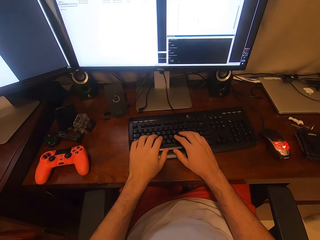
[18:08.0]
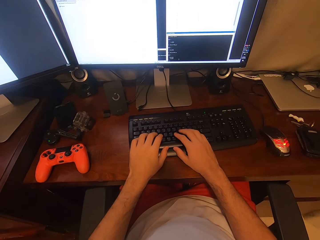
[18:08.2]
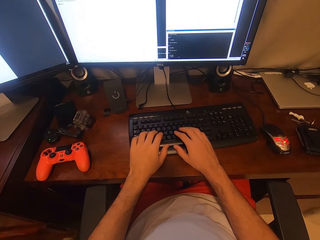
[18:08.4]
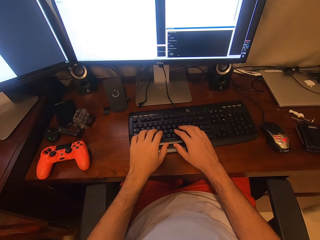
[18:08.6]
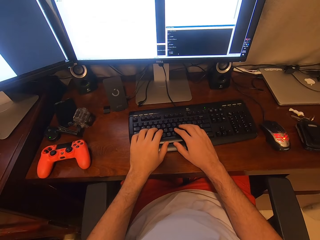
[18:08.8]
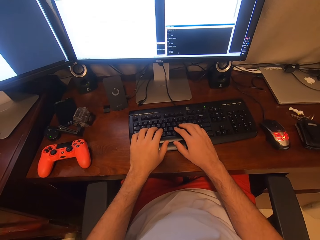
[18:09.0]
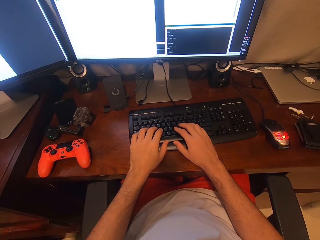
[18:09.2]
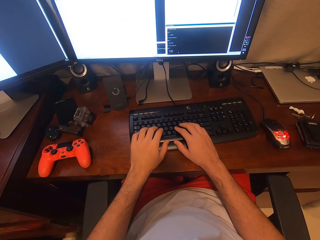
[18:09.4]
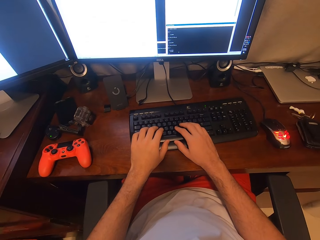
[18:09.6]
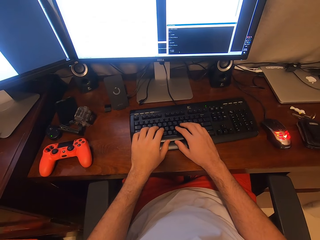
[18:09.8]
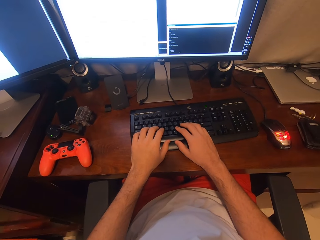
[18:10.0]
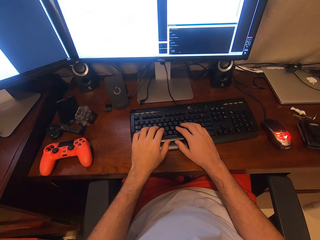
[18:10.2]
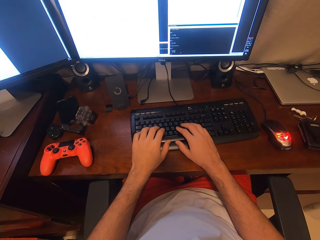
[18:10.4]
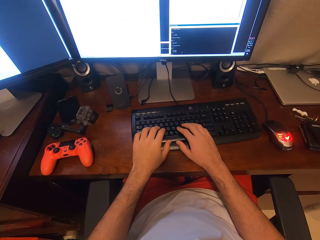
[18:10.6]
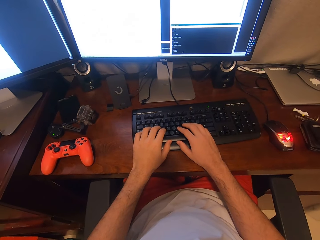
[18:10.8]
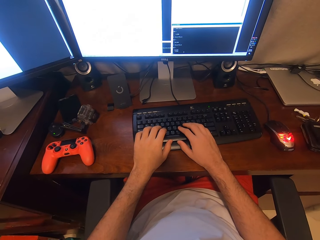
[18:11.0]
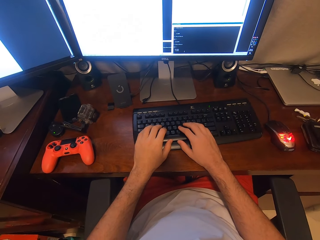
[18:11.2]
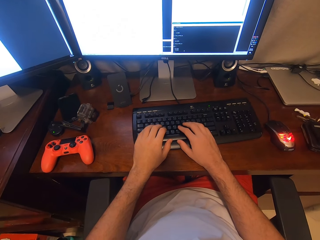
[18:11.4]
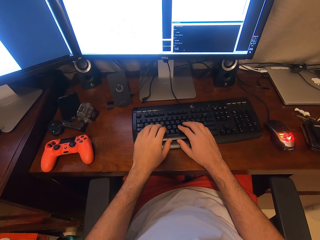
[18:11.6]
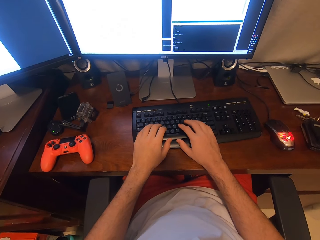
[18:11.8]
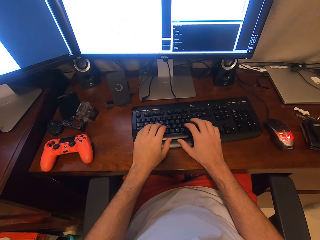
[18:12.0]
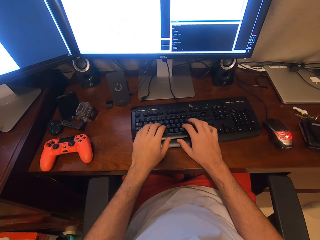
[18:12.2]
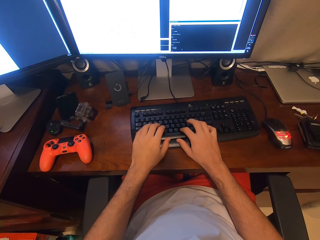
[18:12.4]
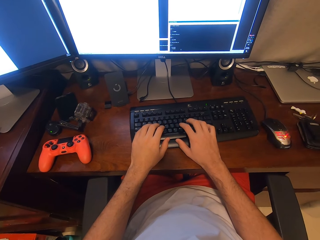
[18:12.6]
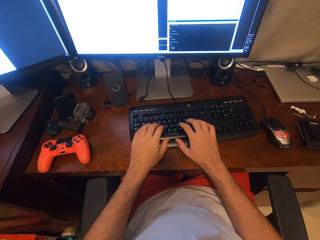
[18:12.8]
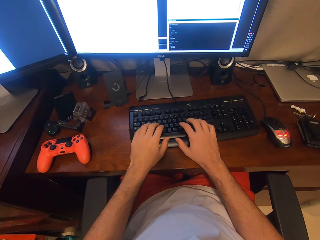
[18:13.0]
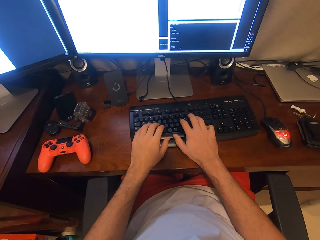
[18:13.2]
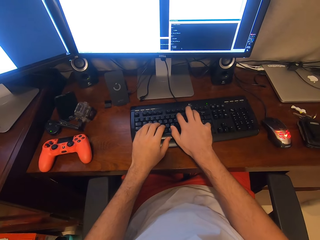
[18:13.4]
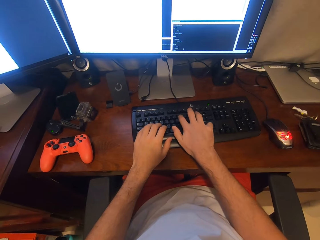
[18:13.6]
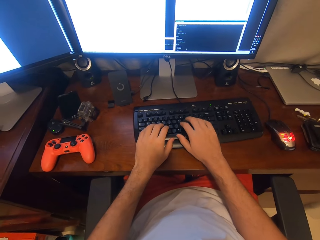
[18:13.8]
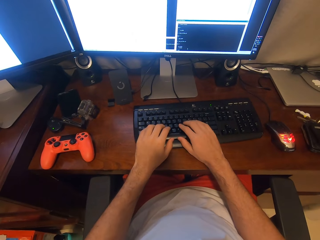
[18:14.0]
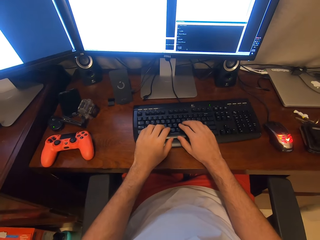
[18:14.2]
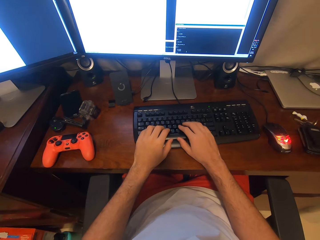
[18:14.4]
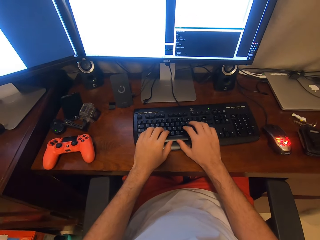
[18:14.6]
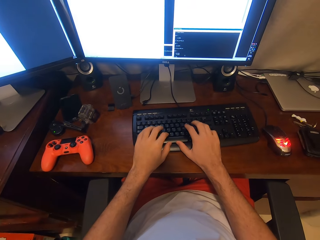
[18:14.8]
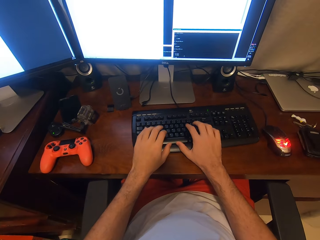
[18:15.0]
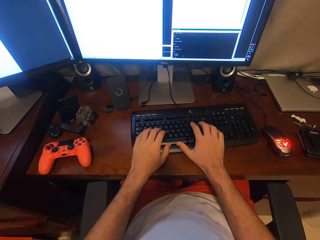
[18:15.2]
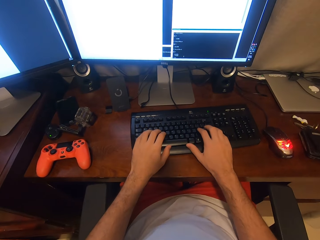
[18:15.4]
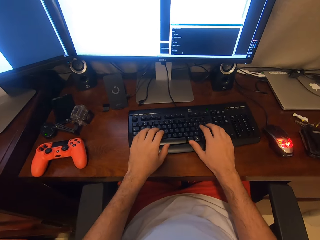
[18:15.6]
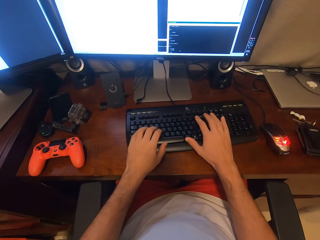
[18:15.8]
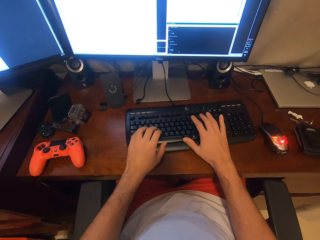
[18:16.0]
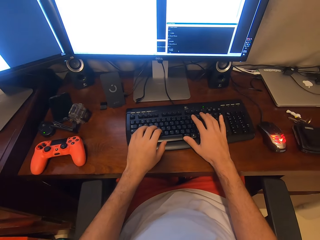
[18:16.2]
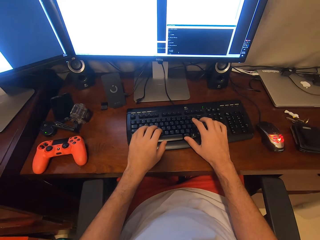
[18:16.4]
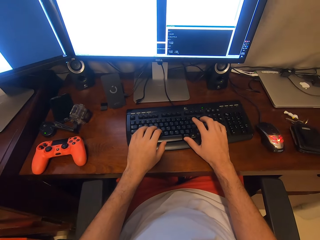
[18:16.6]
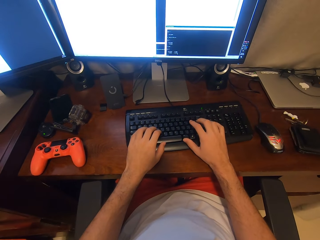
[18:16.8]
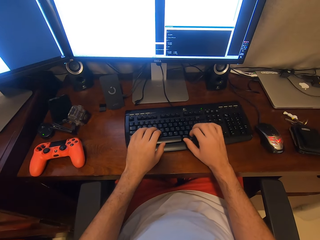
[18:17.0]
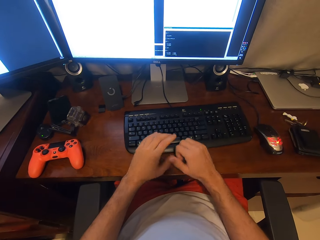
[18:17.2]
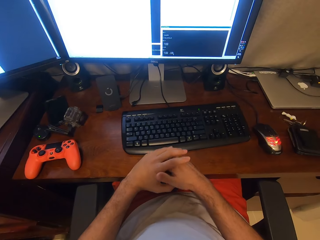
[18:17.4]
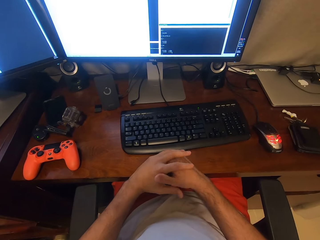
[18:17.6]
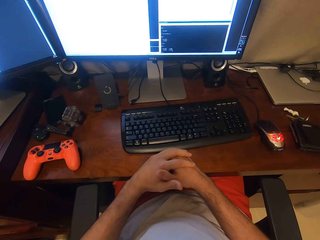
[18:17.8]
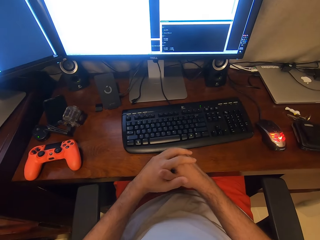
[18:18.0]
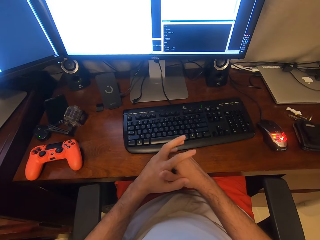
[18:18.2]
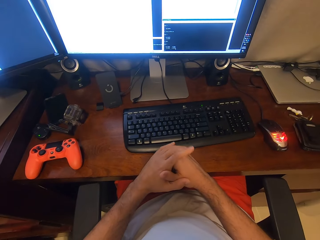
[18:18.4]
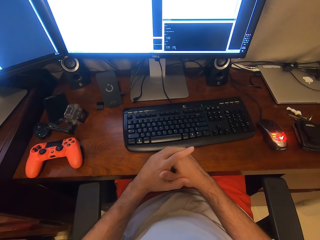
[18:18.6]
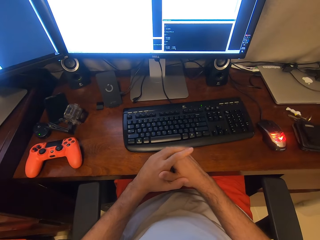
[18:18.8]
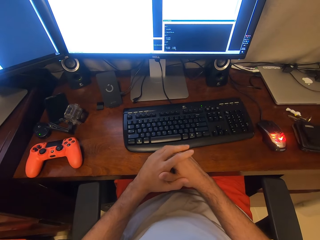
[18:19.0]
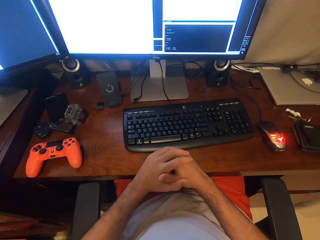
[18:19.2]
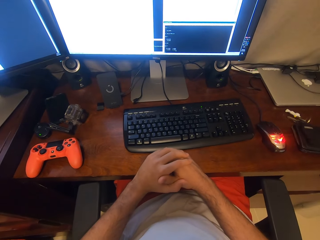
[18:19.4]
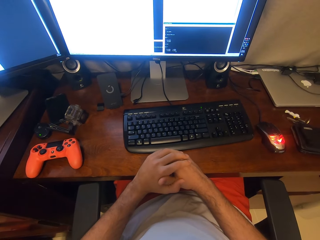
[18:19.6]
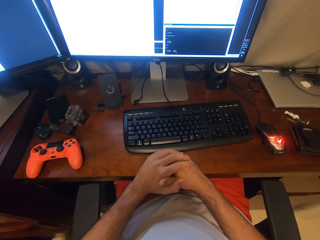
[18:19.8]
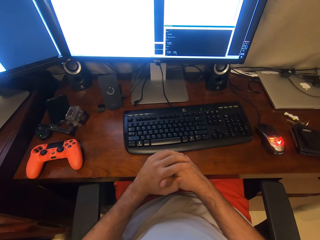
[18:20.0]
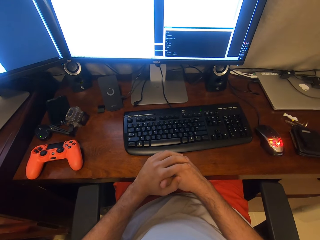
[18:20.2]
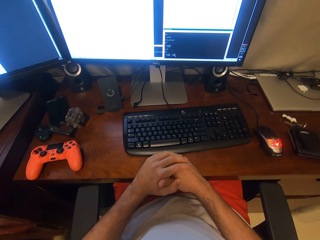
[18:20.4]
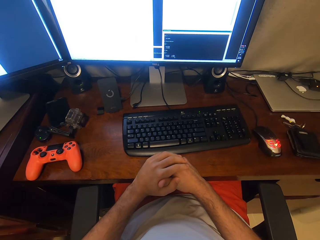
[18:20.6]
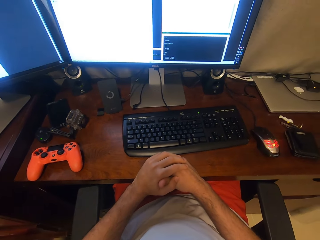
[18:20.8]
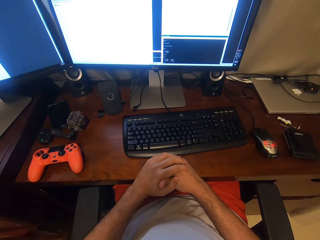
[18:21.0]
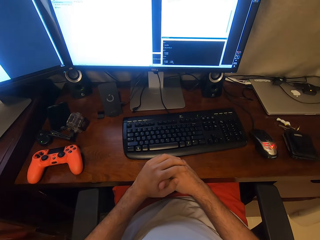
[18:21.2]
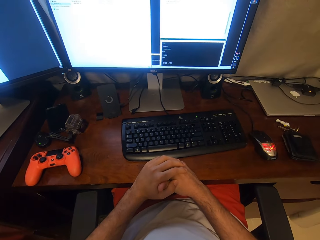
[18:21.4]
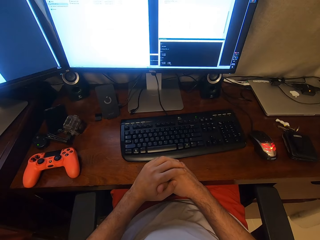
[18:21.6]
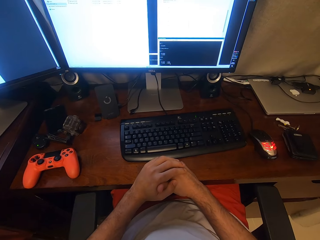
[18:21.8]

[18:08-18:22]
The camera wearer looks at a computer screen. He types on a keyboard. He stares at the computer. He puts his hands together and moves his fingers.

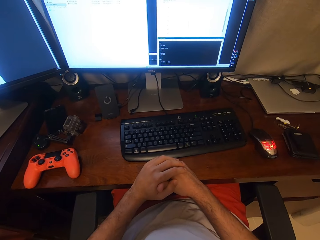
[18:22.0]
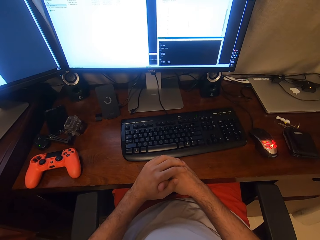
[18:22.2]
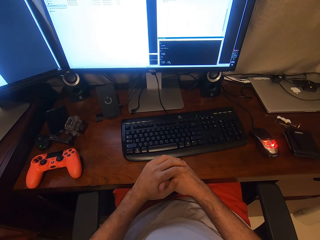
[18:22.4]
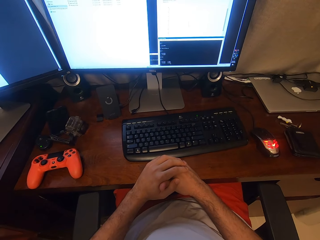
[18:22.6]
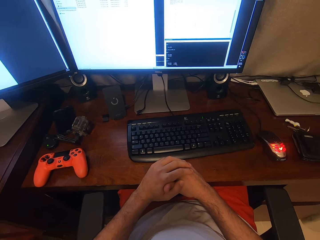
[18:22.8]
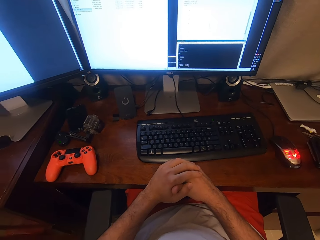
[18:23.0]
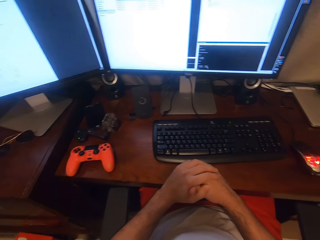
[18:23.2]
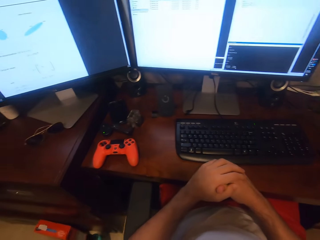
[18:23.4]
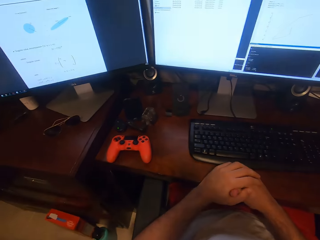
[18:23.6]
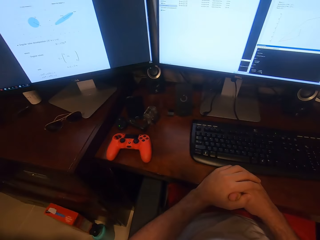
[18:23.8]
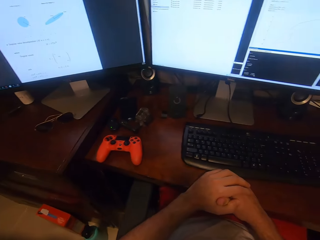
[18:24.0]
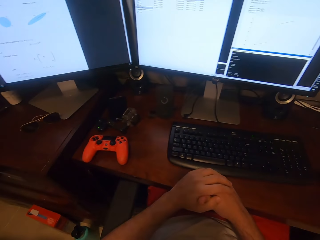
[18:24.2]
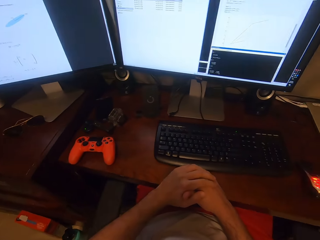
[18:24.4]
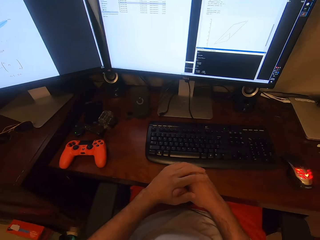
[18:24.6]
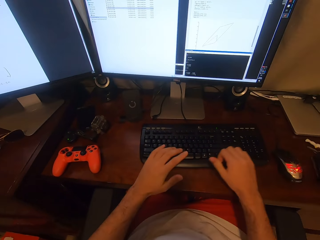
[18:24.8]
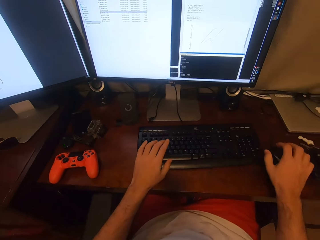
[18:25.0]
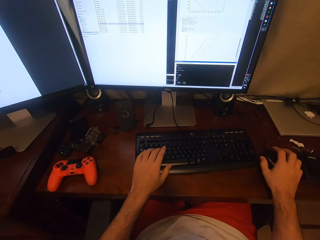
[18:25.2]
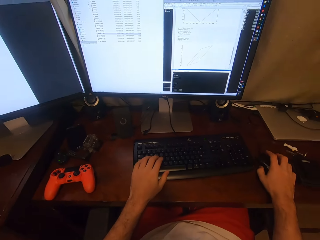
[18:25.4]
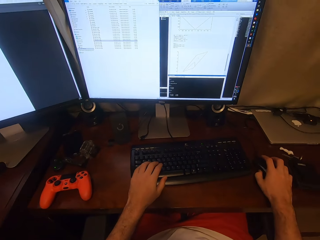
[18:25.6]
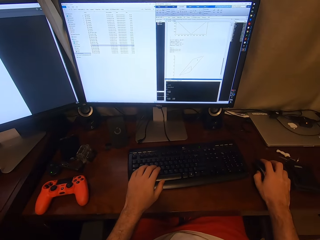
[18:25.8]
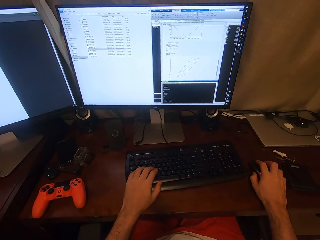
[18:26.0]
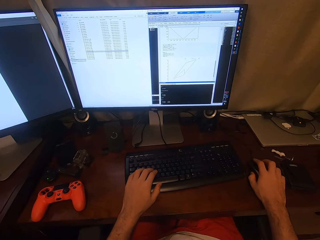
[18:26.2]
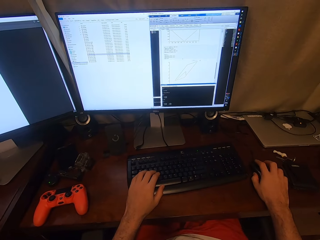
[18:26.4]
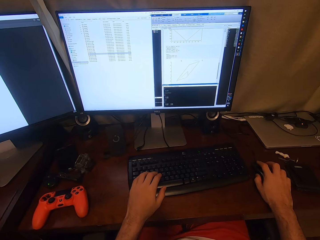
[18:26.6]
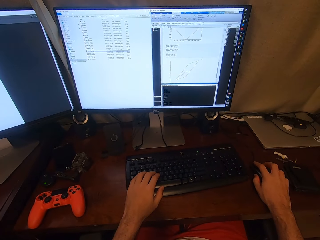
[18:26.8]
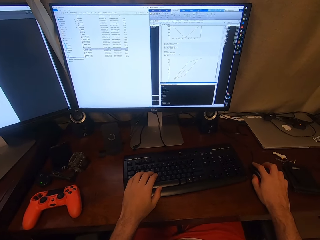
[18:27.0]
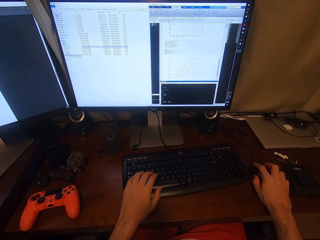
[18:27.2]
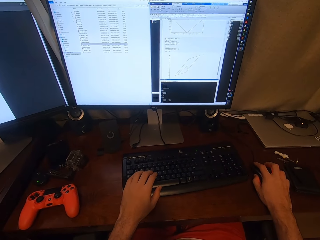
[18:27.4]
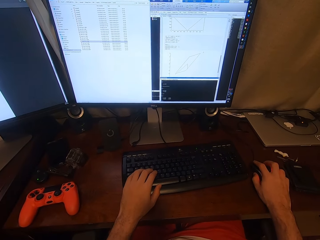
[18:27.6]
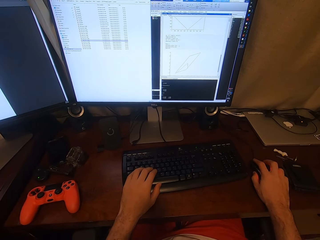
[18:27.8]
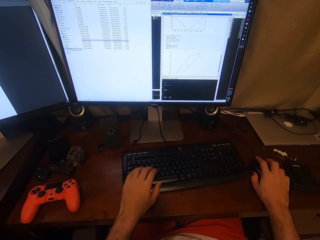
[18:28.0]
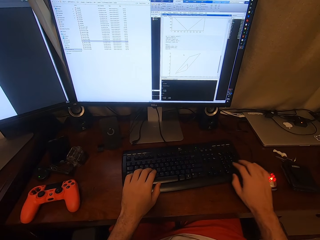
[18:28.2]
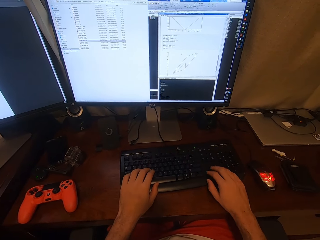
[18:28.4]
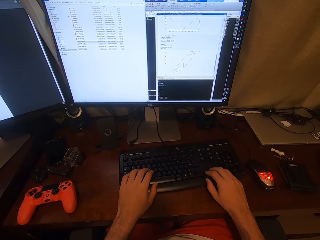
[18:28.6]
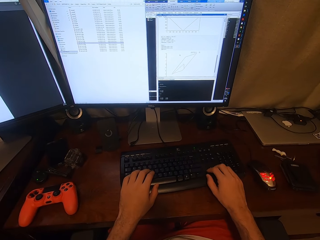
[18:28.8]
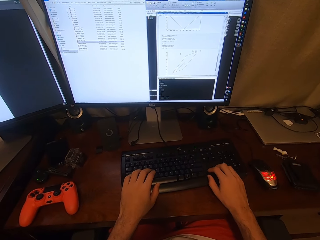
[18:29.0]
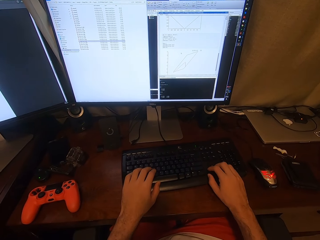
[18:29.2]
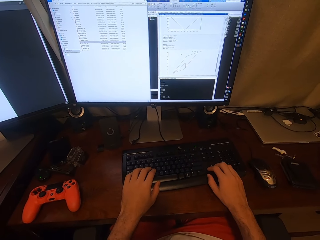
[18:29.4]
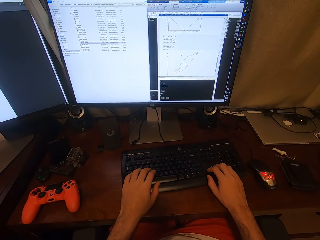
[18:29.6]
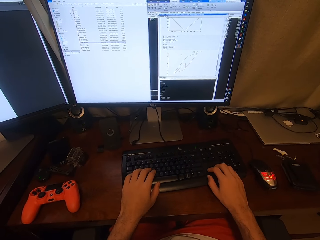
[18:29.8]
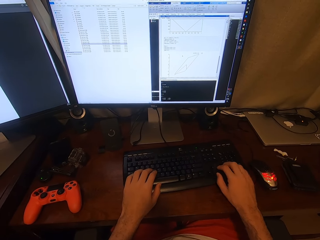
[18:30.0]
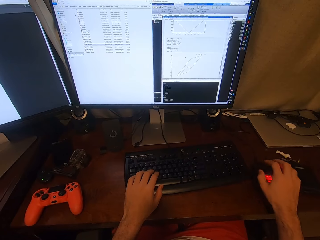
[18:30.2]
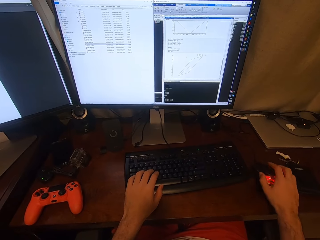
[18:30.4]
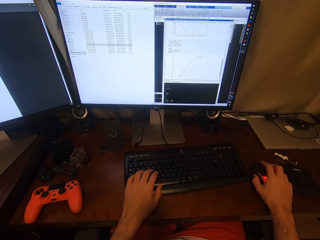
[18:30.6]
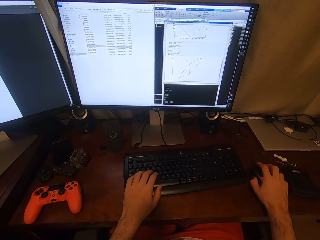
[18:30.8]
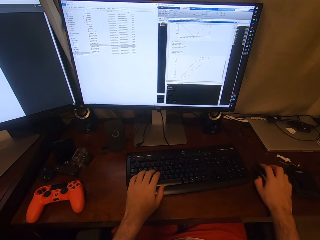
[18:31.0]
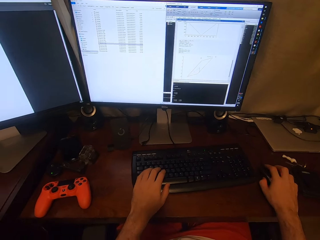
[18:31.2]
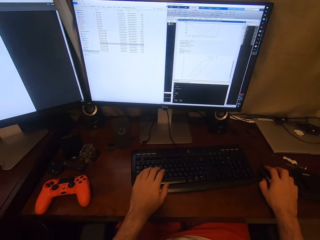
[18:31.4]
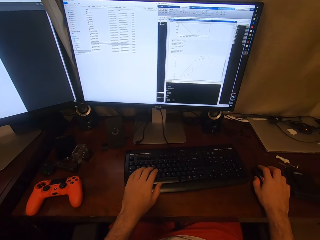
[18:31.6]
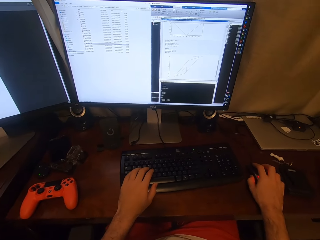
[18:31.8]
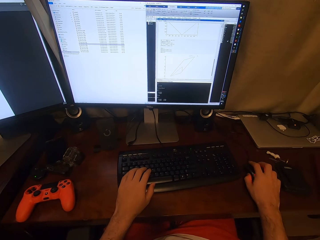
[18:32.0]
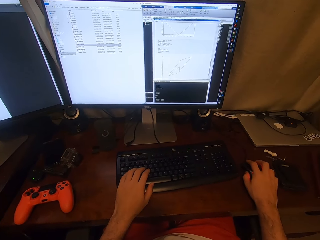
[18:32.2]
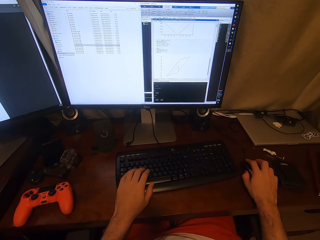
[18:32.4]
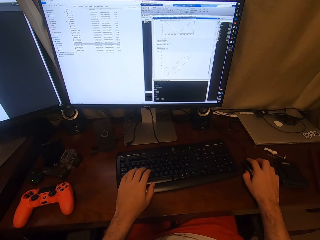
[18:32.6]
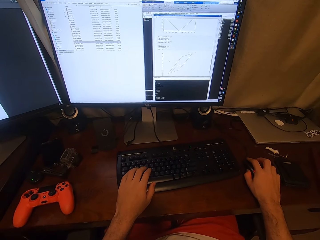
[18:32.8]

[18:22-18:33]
The camera wearer looks around. They grab a remote control and a computer keyboard in hands on the table. They sing. They click on the mouse.
